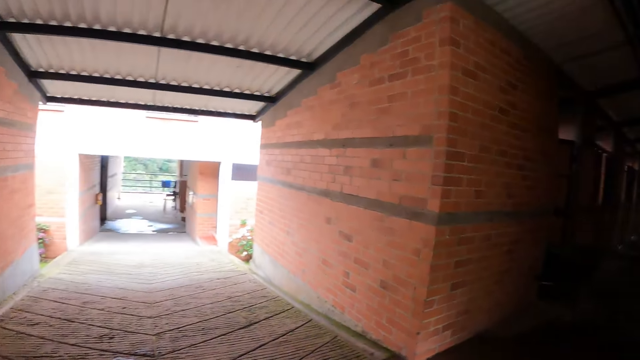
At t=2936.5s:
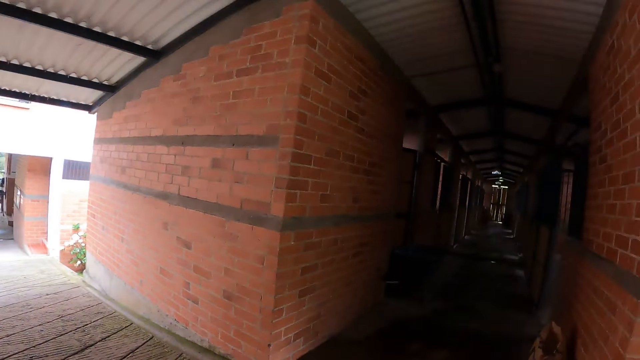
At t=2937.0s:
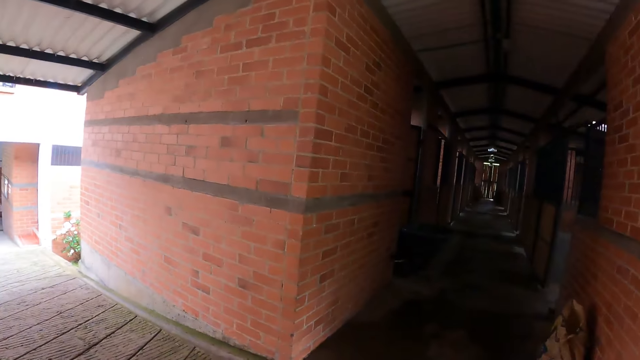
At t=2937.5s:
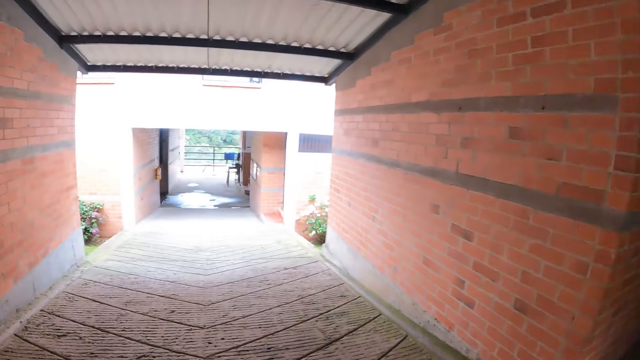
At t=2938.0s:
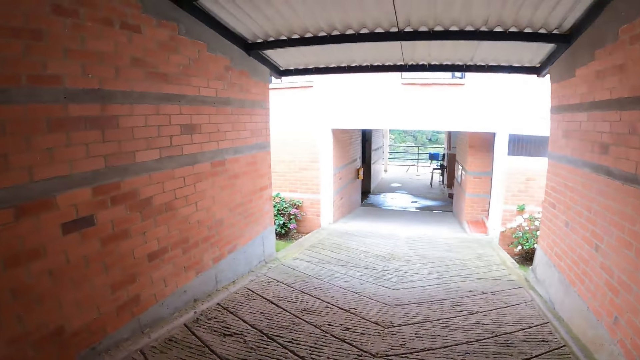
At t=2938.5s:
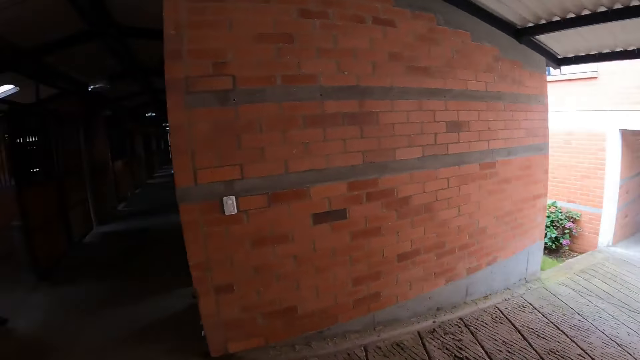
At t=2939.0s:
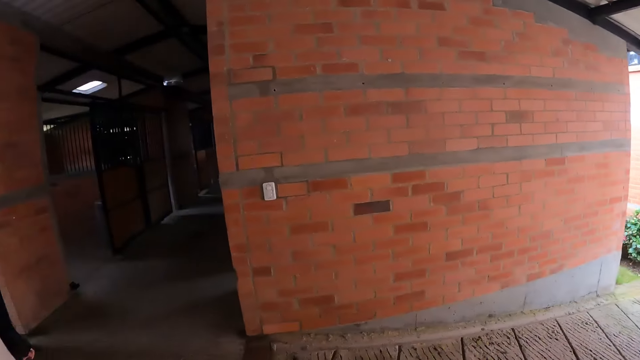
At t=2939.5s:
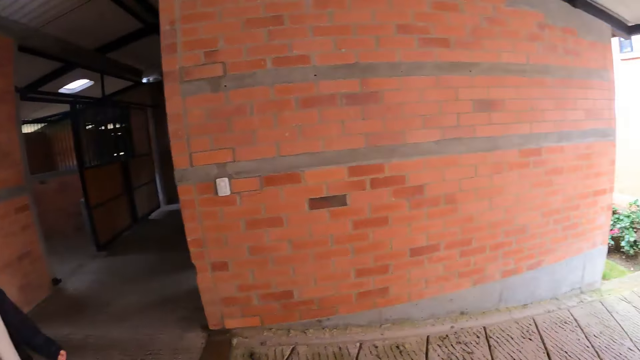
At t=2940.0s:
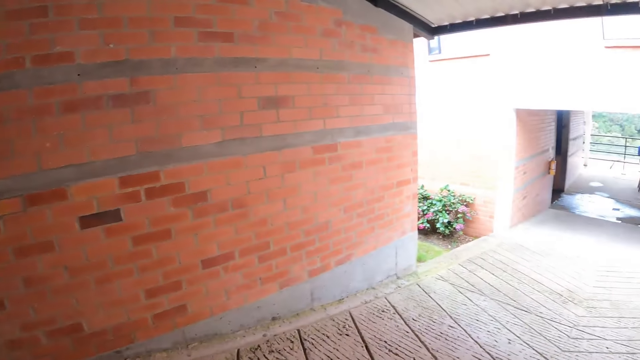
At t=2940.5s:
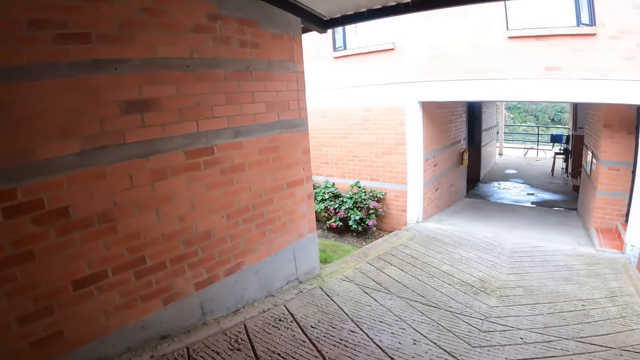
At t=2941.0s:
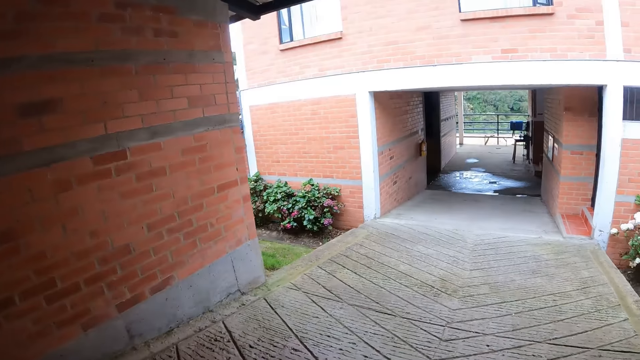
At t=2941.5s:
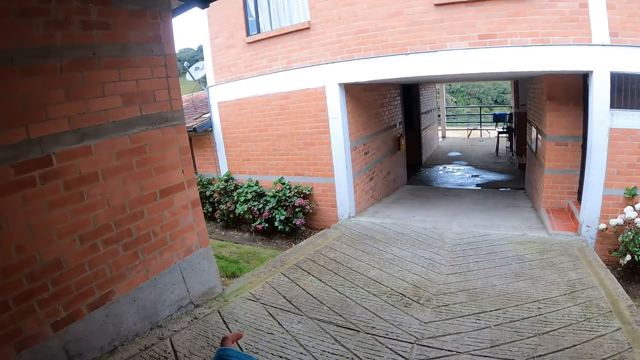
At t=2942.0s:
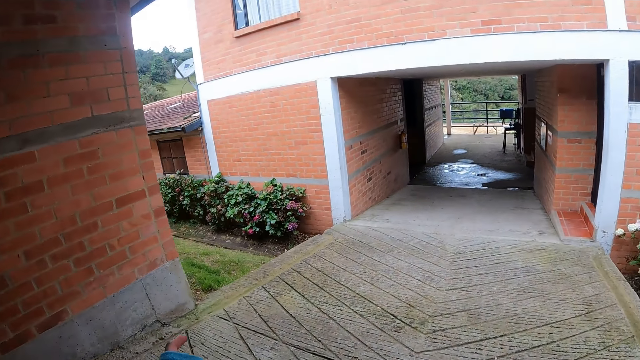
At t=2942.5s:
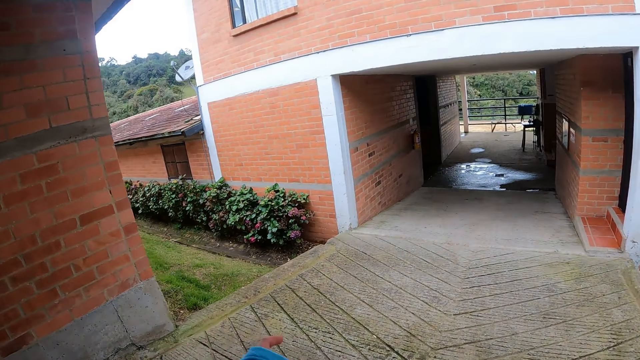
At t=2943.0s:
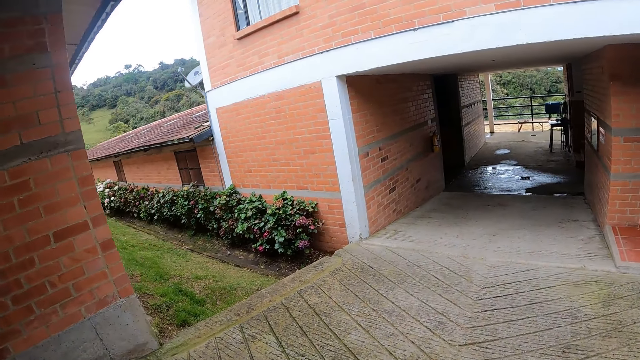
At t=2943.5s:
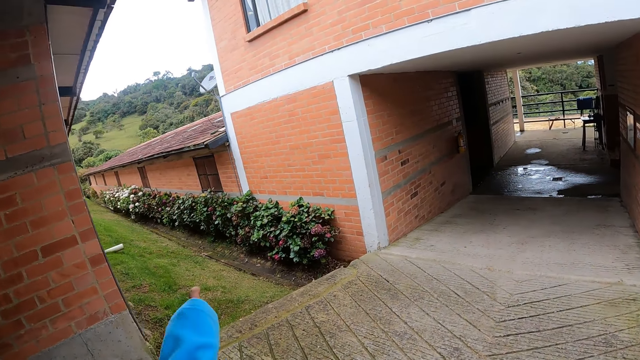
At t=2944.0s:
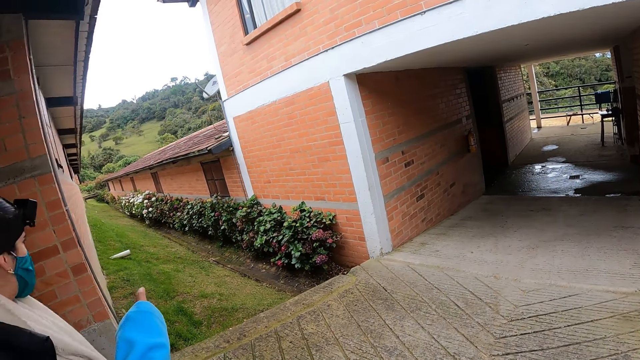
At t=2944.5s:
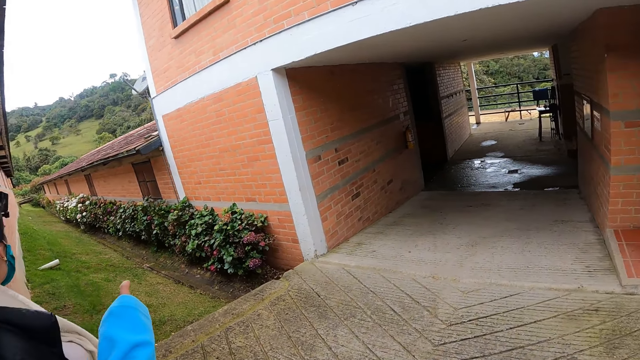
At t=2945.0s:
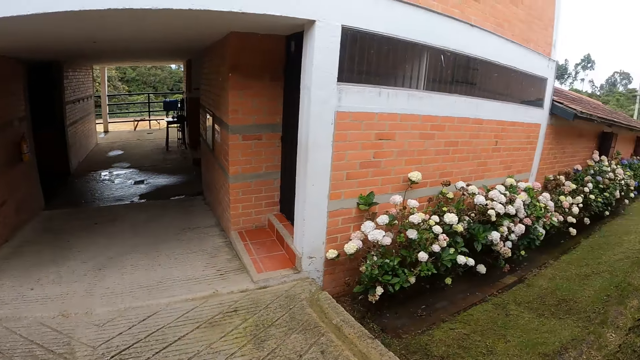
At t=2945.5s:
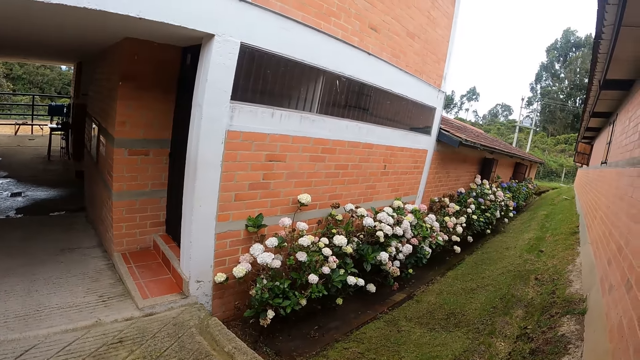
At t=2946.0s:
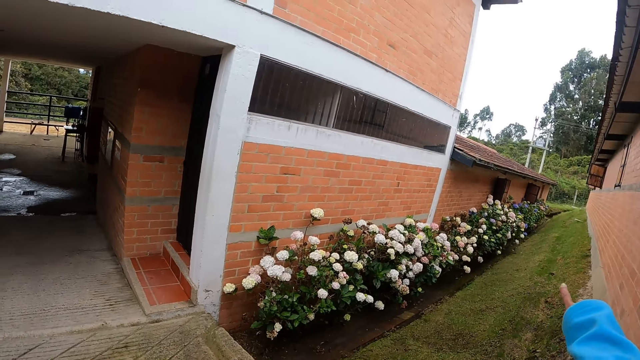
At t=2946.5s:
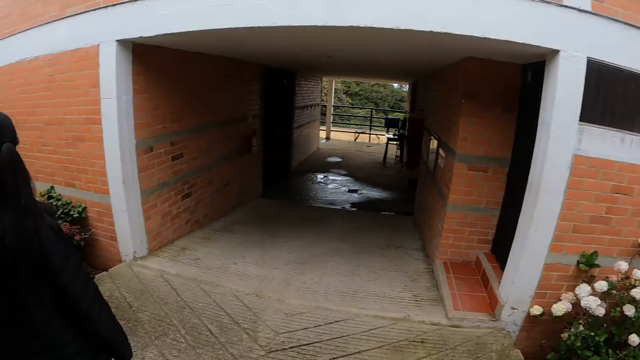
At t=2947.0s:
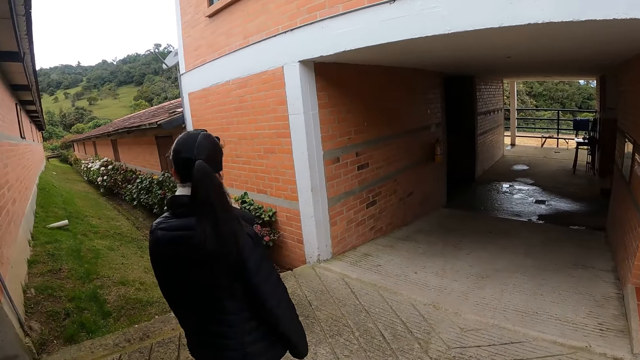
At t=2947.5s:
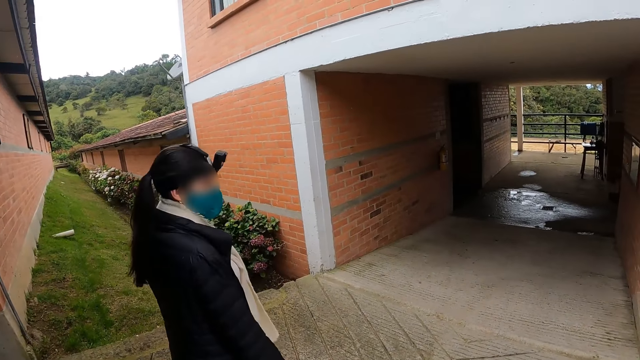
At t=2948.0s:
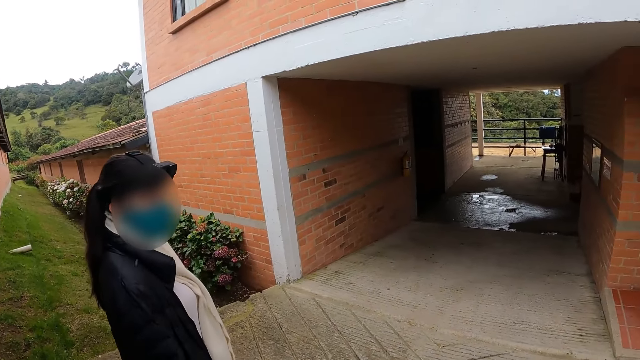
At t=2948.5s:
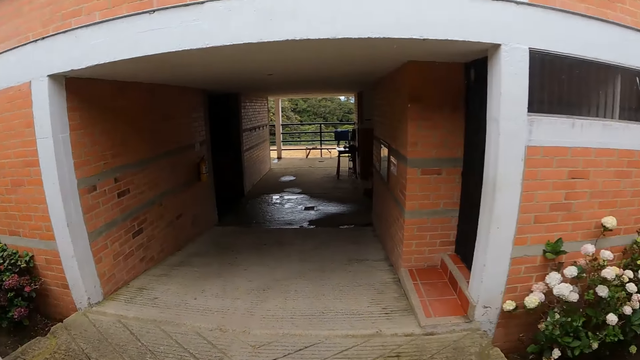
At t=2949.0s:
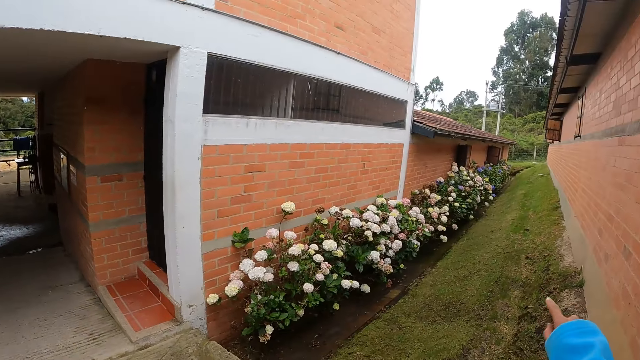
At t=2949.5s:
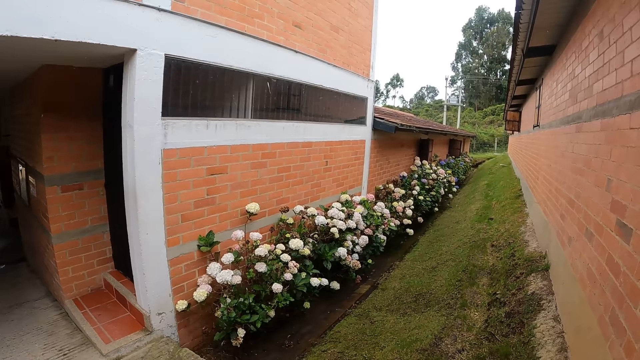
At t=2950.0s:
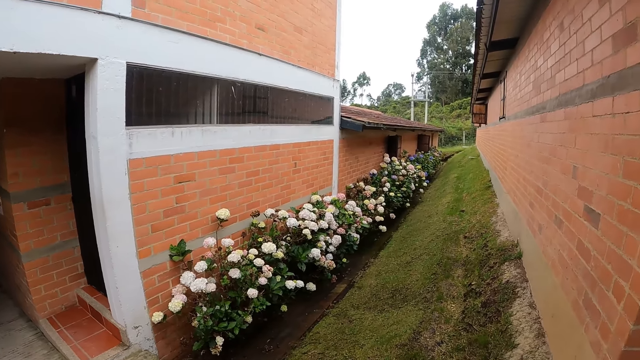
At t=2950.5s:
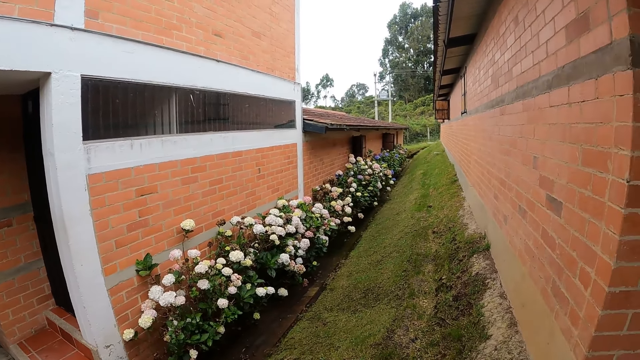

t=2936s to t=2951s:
The camera wearer looks around the building. They walk around the building with the woman. They point at something. They walk around. They look on flowers around the building. They point on the flower plants. The woman looks around.

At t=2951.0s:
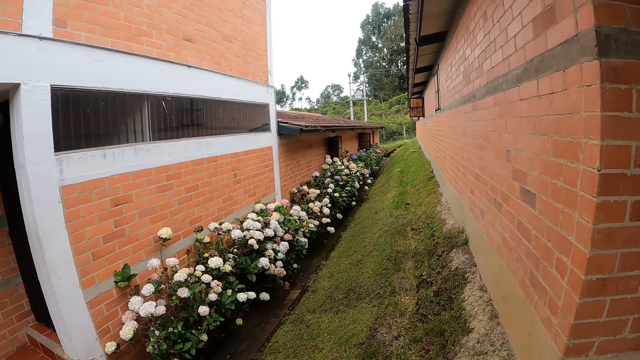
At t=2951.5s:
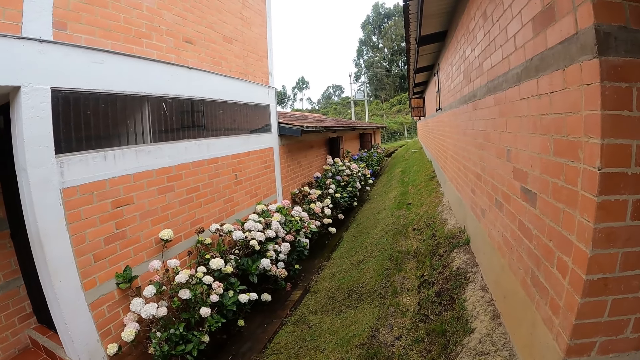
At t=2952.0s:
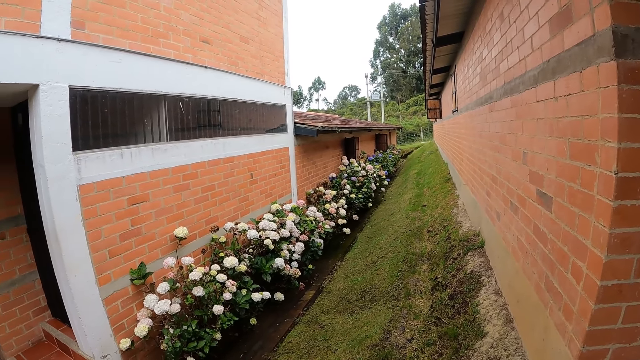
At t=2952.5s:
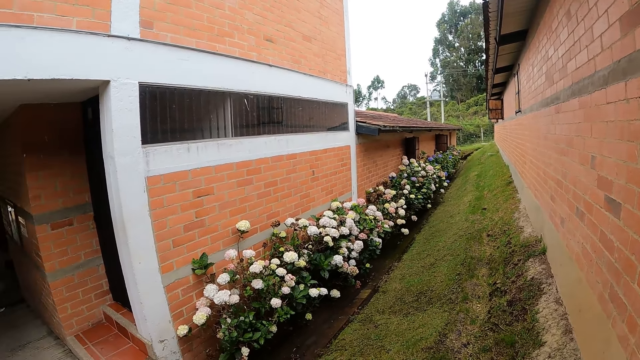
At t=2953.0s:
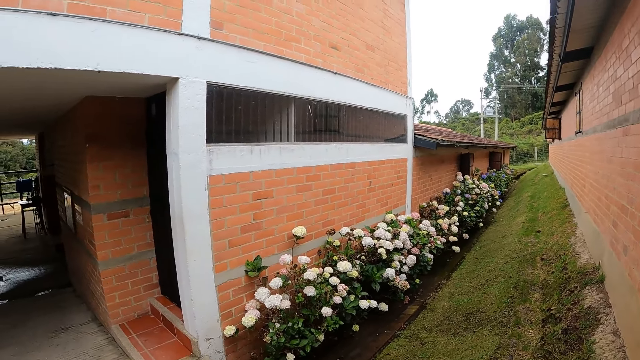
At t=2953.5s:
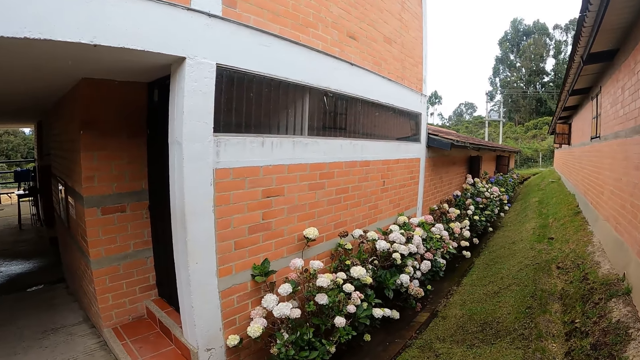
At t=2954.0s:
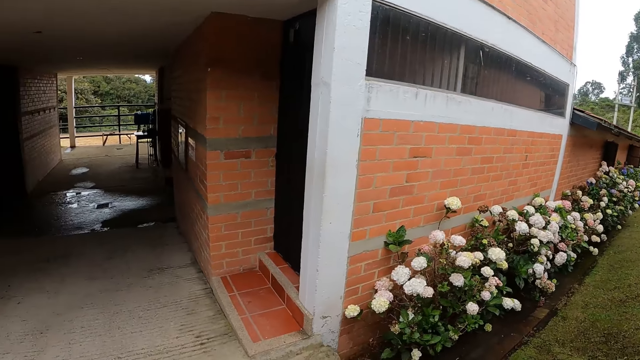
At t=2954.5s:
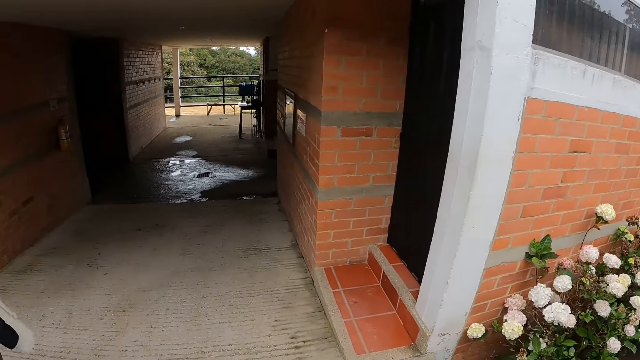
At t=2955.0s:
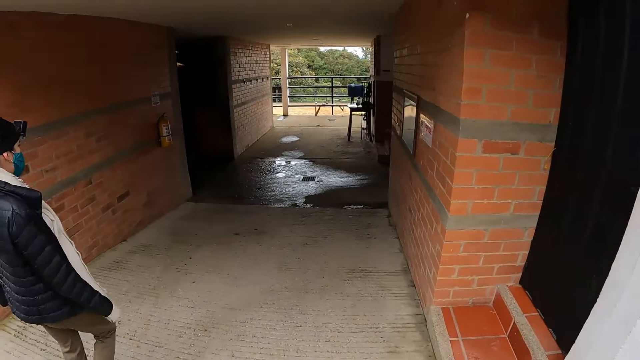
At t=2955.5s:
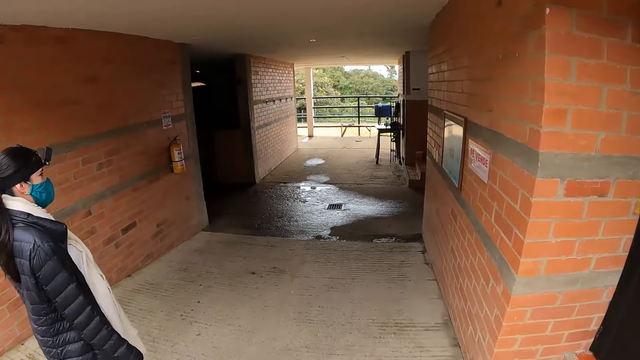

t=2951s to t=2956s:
The camera wearer looks on the flower plants. The woman walks around the building with the camera wearer.
